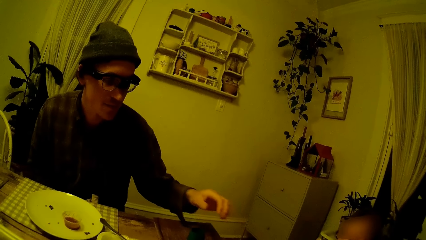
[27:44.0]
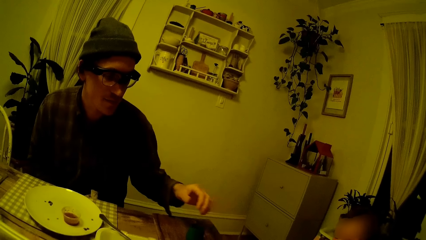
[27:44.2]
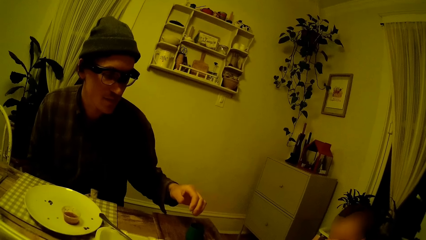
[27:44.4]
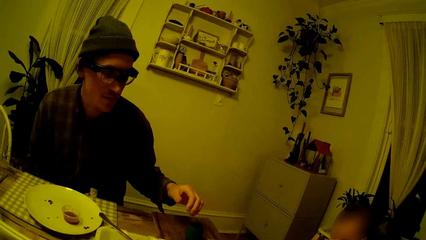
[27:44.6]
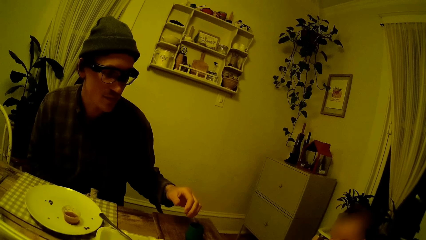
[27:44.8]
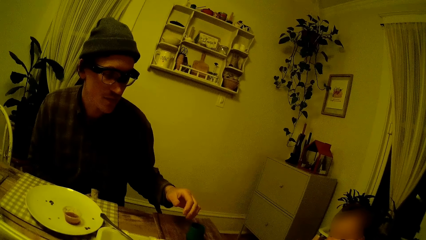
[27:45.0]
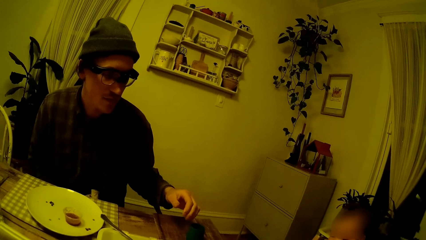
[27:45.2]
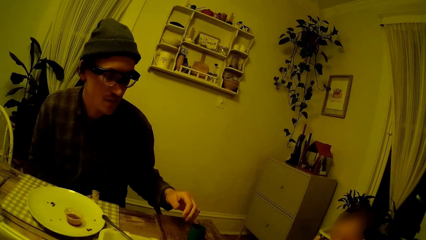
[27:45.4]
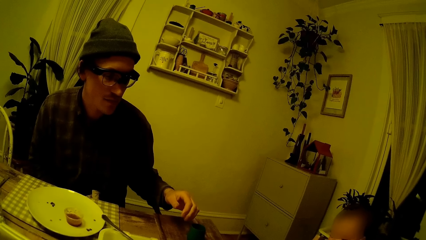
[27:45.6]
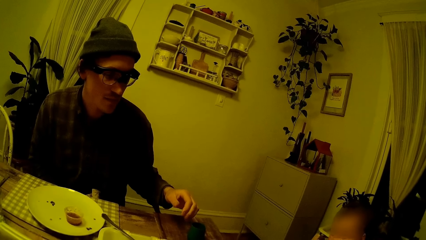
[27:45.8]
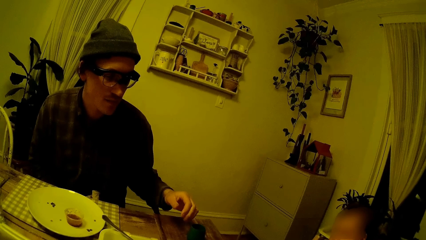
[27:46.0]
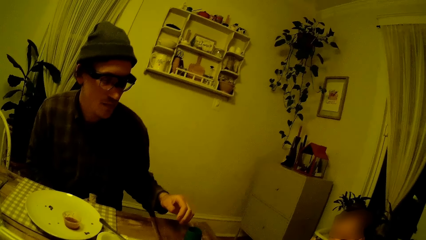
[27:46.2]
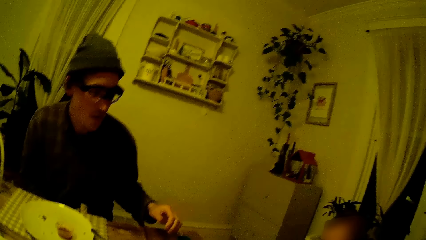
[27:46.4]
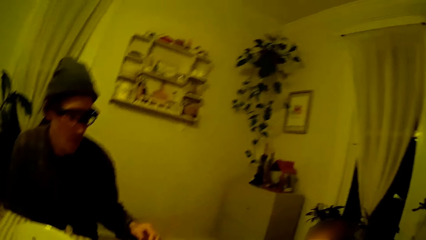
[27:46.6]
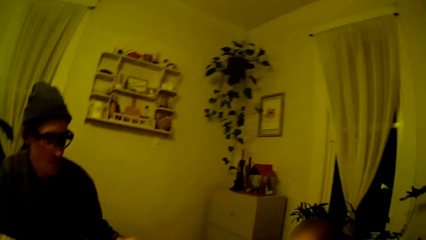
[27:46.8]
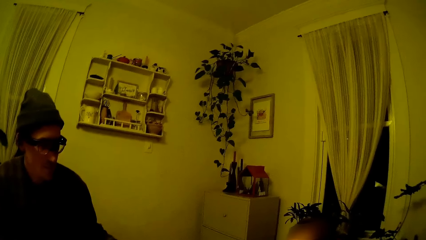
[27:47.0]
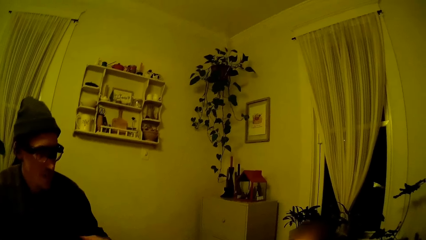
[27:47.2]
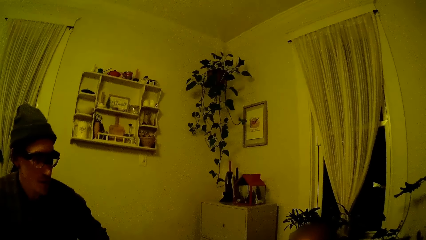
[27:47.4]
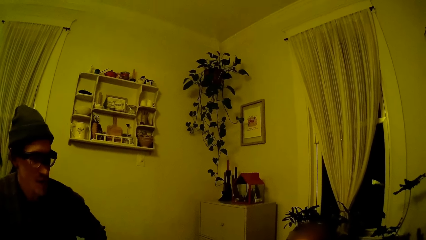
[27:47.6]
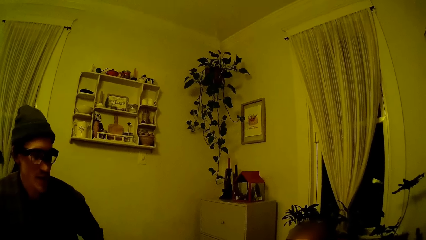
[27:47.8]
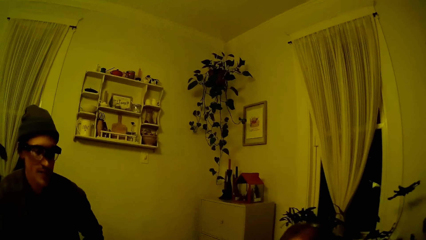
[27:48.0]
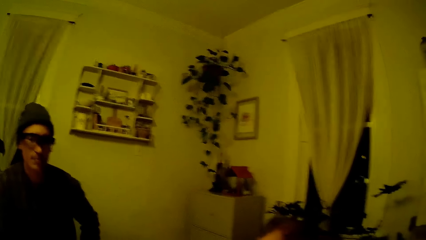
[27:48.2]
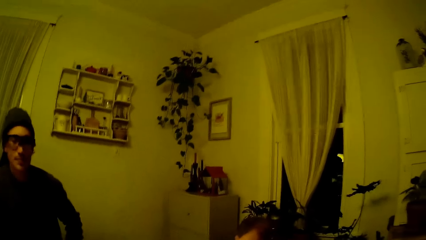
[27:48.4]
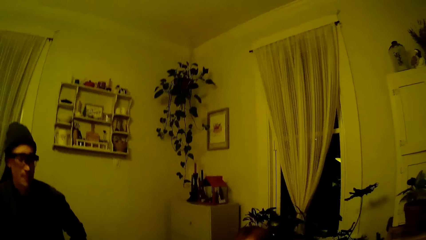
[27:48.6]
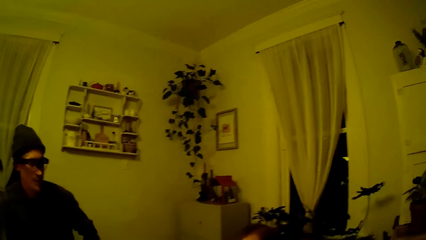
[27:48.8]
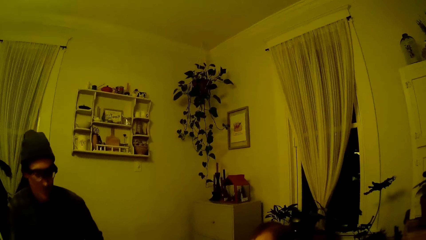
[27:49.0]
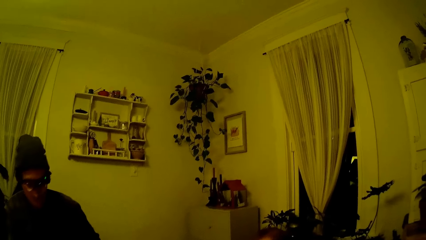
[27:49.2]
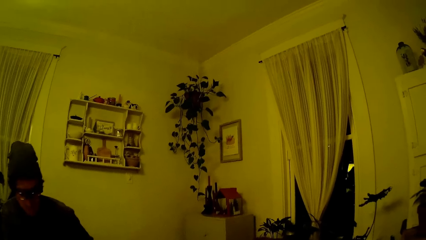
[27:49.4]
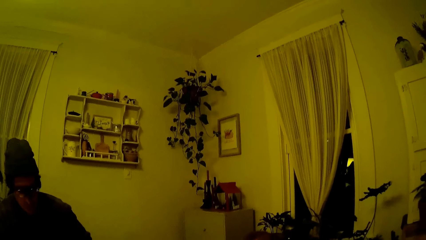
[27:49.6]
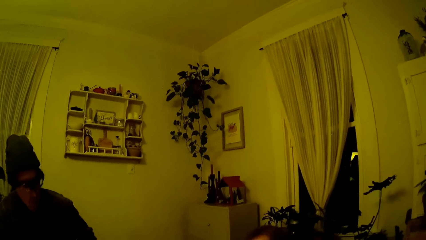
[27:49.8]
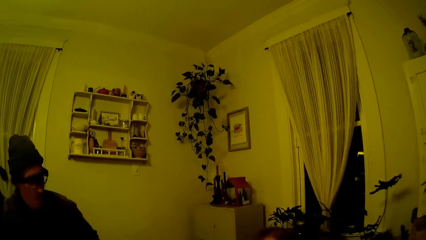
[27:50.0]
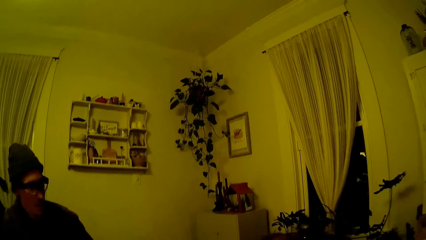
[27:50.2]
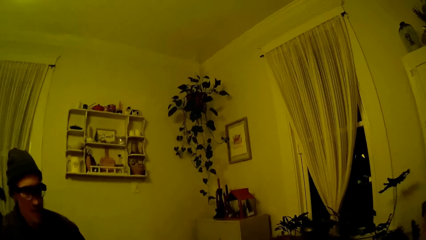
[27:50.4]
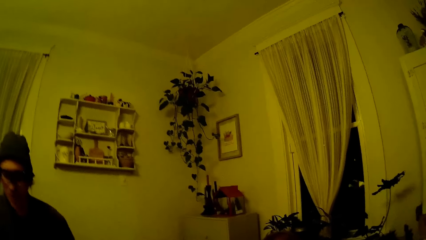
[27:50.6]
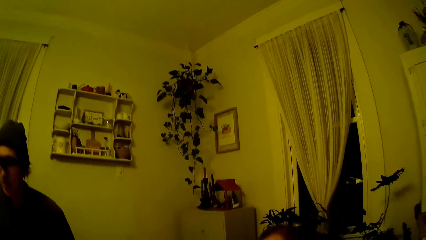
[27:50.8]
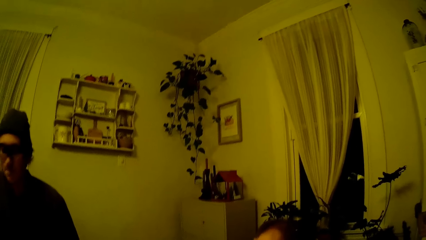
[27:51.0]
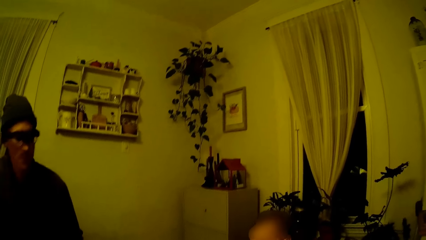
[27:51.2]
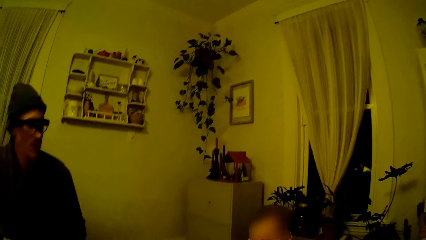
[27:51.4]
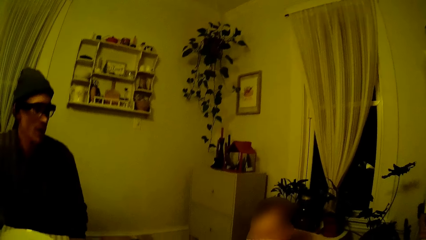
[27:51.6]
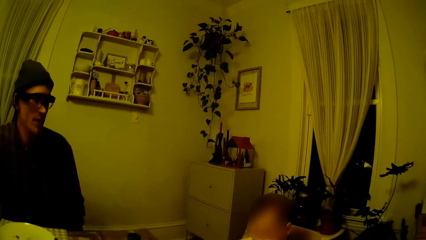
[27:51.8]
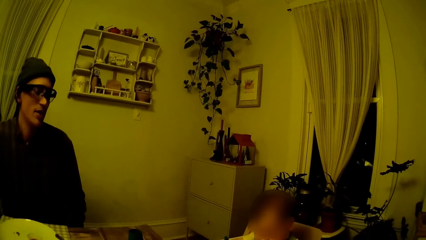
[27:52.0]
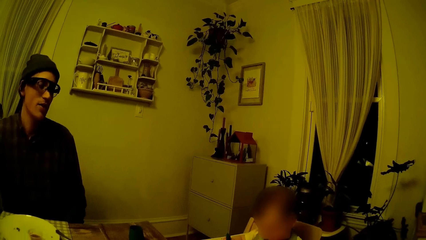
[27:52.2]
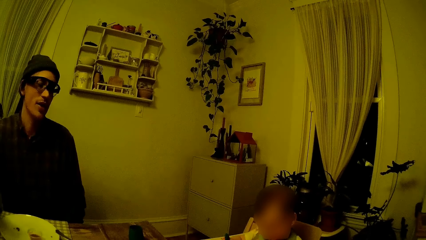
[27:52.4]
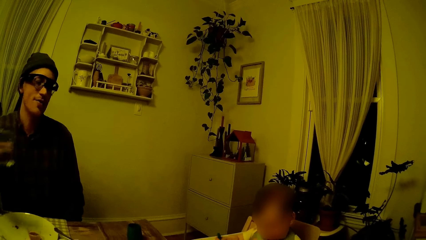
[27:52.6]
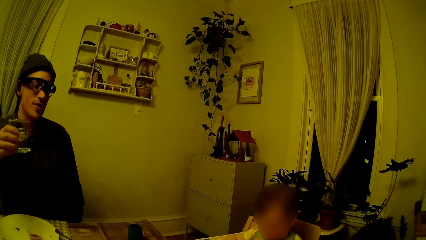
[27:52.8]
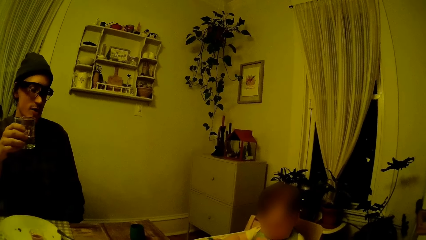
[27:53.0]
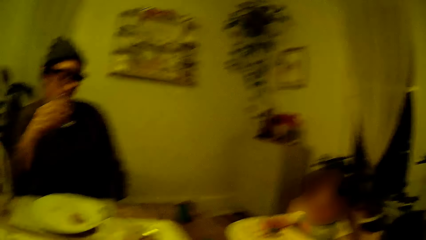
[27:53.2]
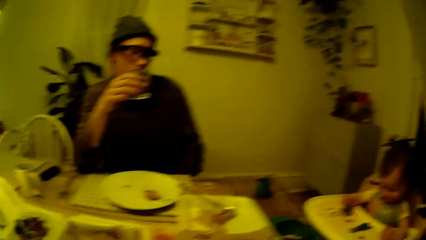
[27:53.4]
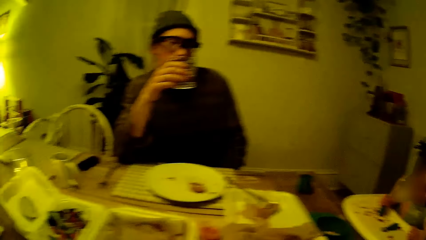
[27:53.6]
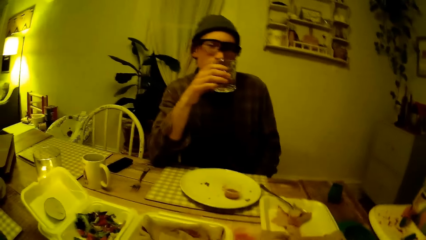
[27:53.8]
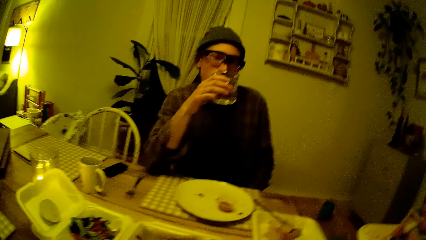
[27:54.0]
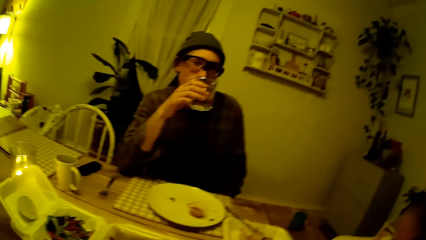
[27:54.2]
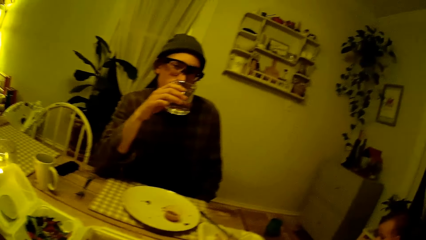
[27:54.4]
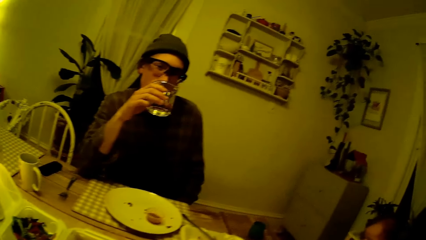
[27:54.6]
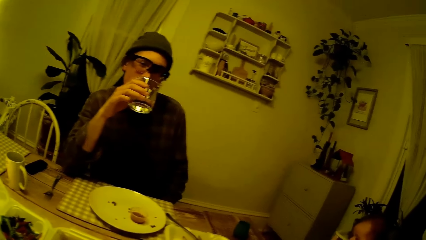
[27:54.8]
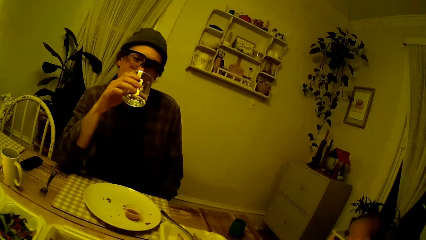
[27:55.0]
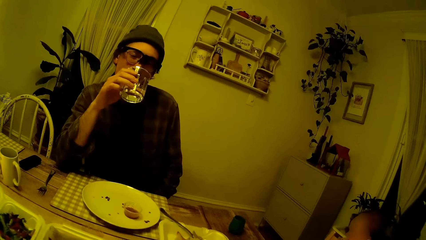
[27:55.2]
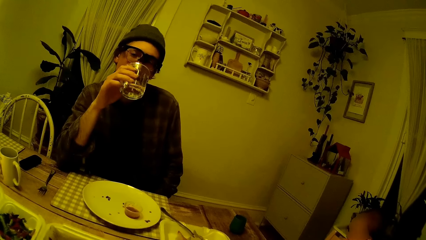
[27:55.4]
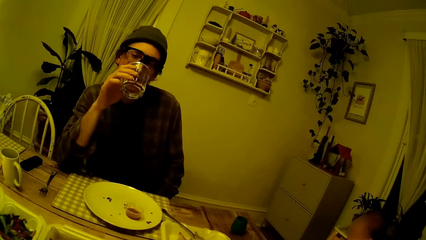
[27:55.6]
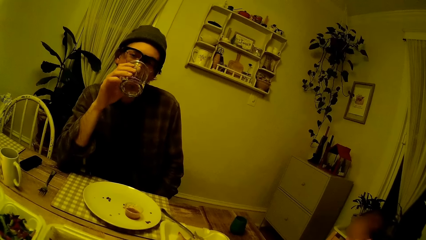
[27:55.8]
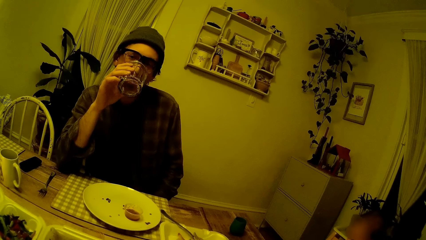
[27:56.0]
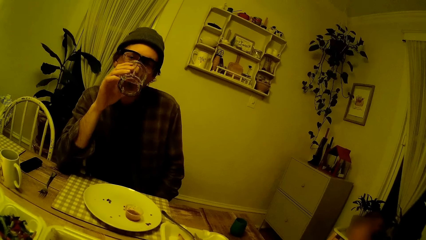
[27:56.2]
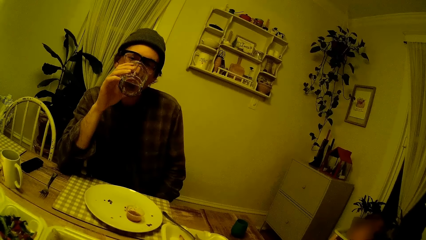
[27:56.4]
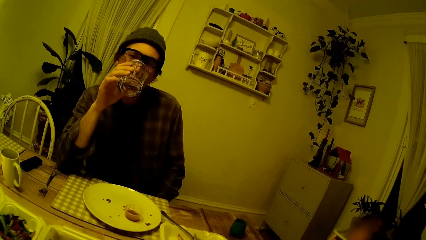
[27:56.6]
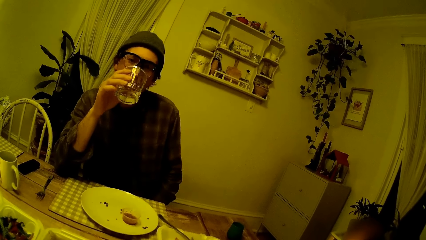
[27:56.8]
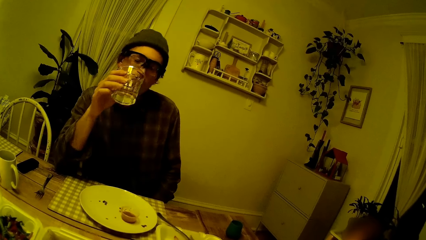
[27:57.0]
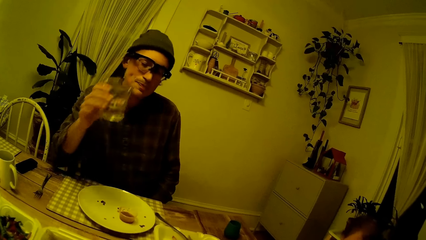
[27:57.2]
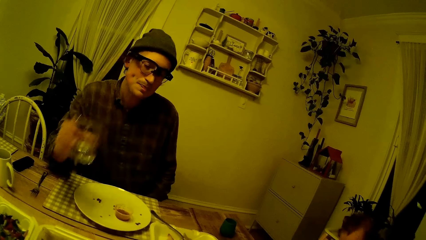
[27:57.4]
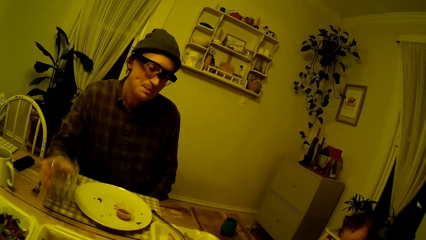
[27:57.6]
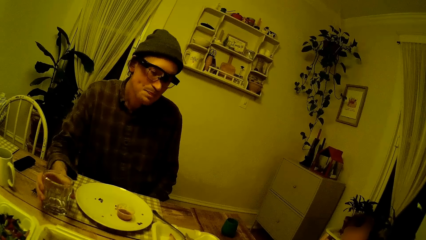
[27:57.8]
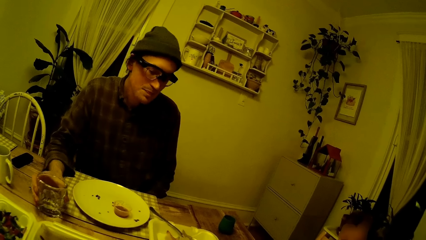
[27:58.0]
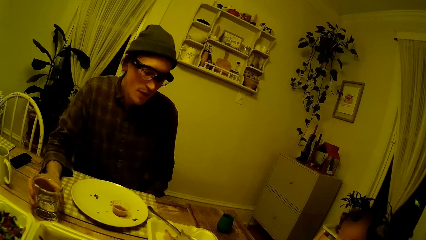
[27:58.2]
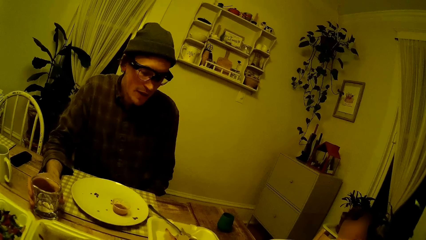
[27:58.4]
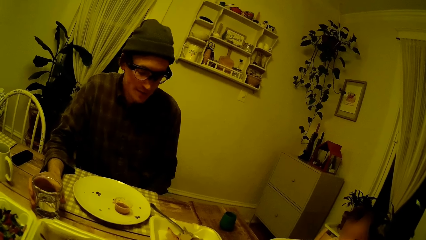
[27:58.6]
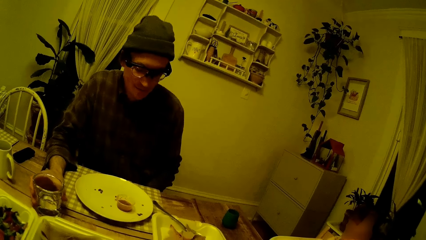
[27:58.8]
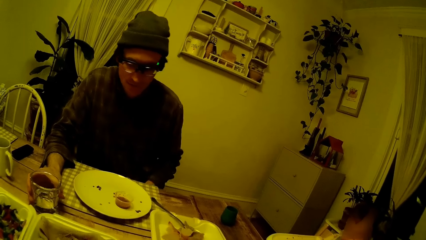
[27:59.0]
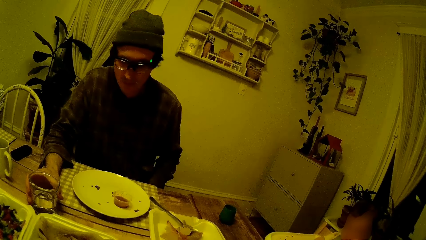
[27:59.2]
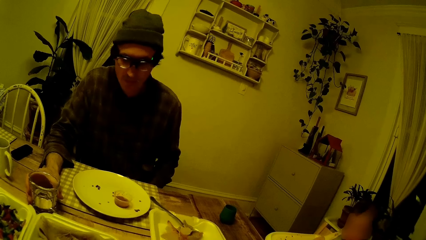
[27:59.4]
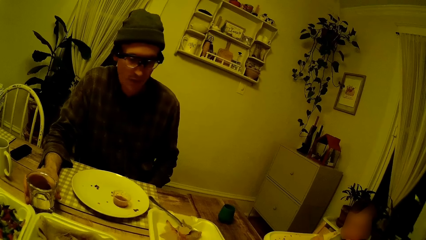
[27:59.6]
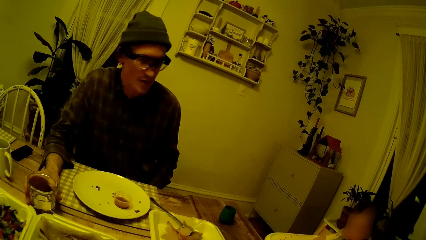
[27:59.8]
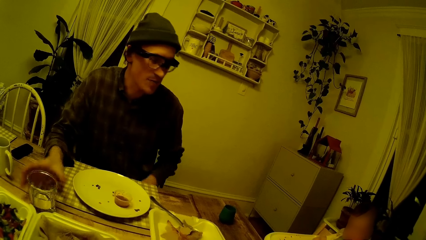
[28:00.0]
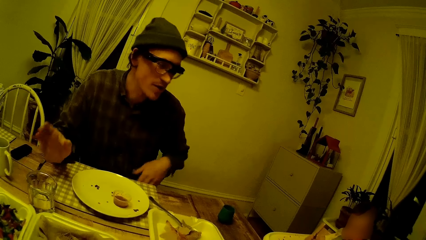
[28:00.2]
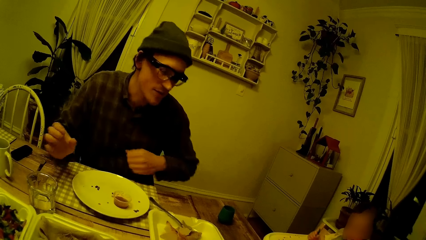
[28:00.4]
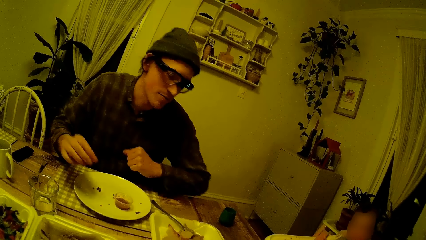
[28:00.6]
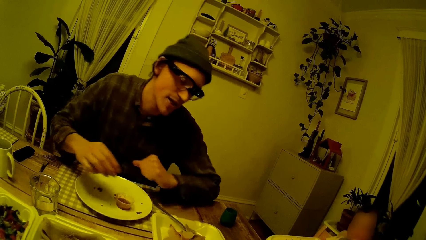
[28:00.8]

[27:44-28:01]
The camera wearer looks around the house. They converse with a man. The man holds a cup in his right hand and drinks from the cup in his right hand. The camera wearer drinks water. The man drops the cup on the table with his right hand. The camera wearer places a glass on the table.
